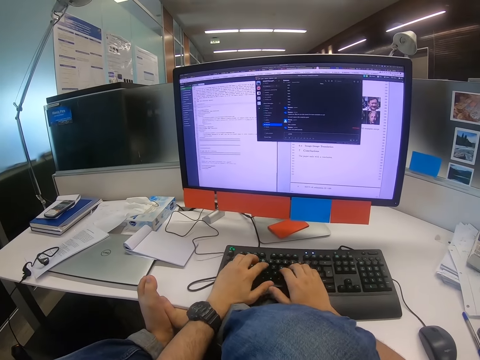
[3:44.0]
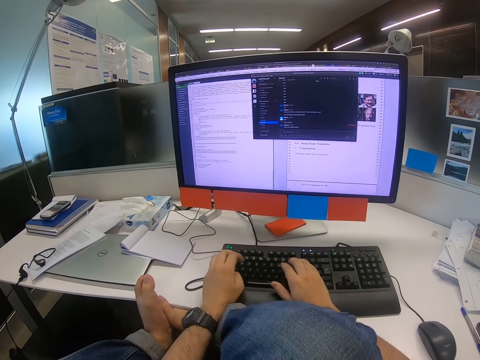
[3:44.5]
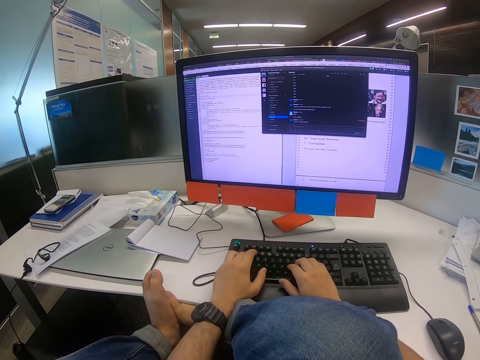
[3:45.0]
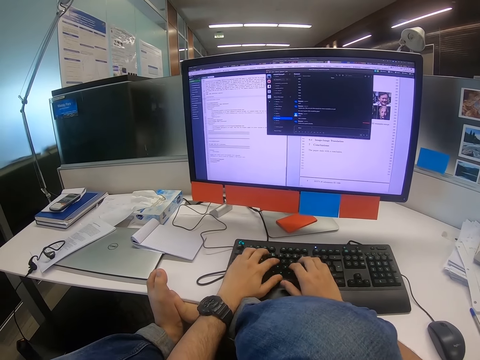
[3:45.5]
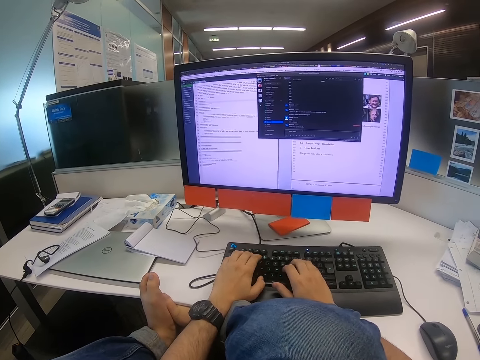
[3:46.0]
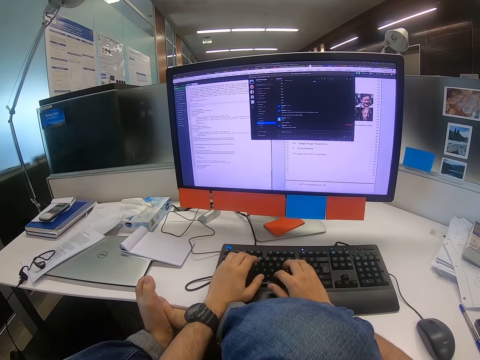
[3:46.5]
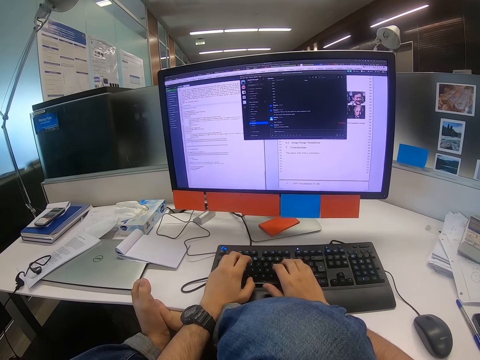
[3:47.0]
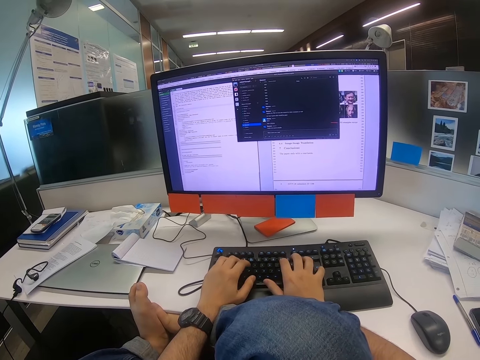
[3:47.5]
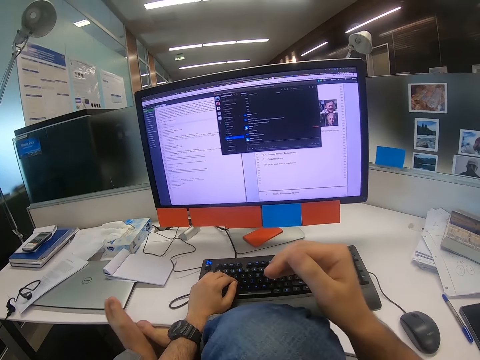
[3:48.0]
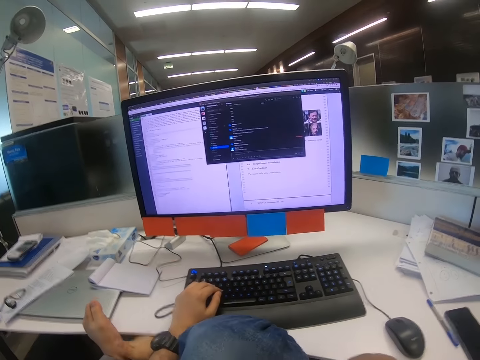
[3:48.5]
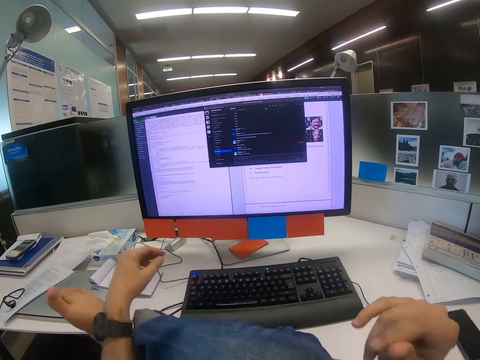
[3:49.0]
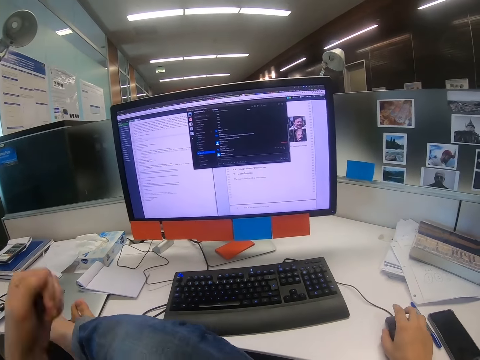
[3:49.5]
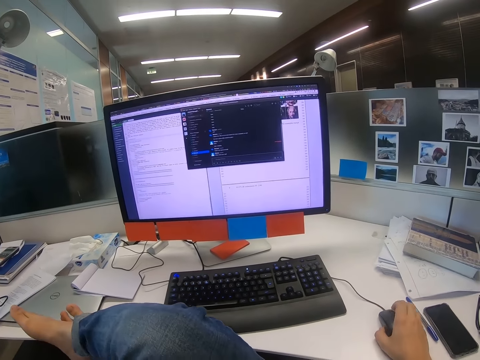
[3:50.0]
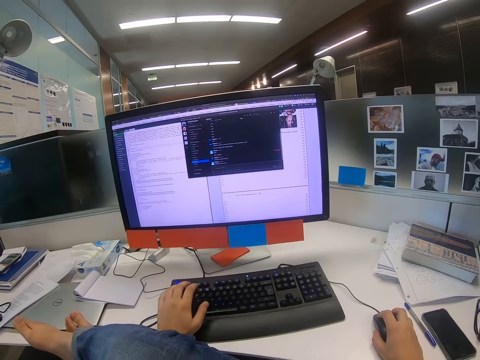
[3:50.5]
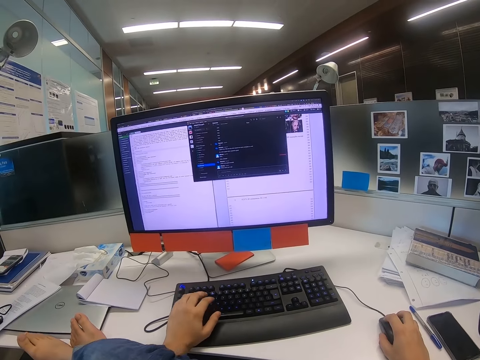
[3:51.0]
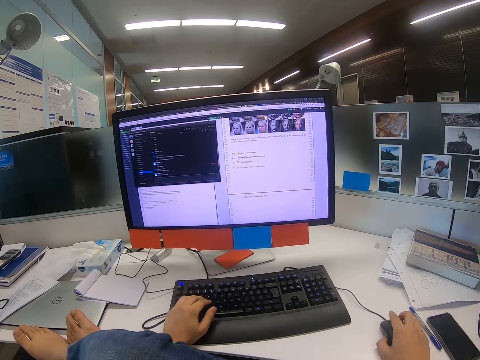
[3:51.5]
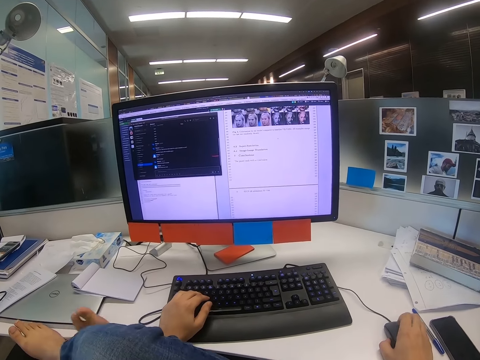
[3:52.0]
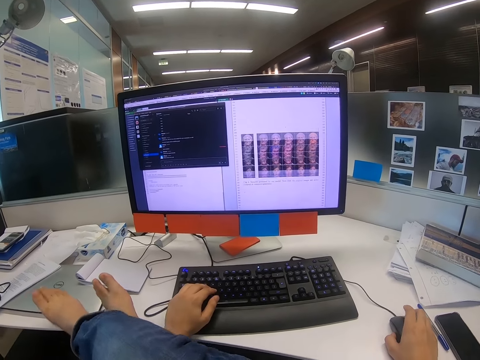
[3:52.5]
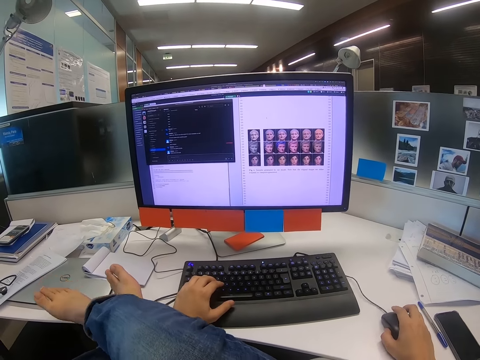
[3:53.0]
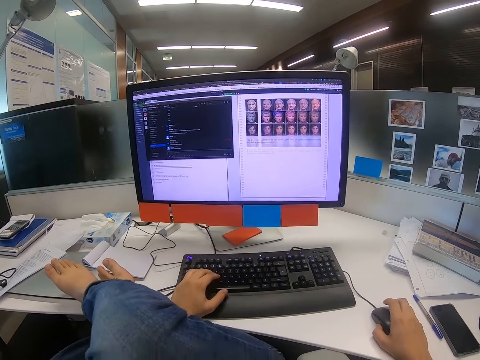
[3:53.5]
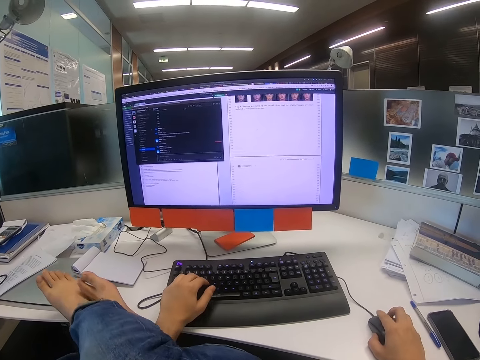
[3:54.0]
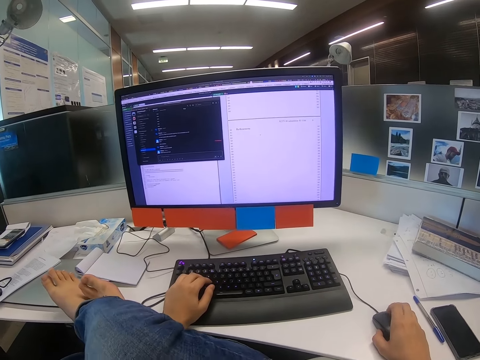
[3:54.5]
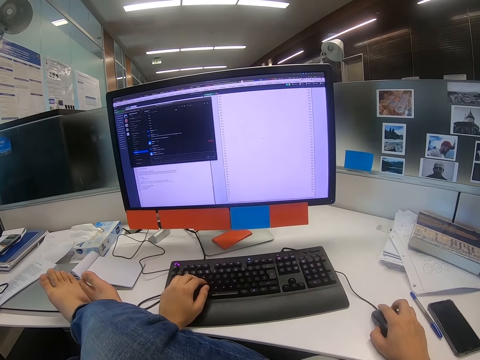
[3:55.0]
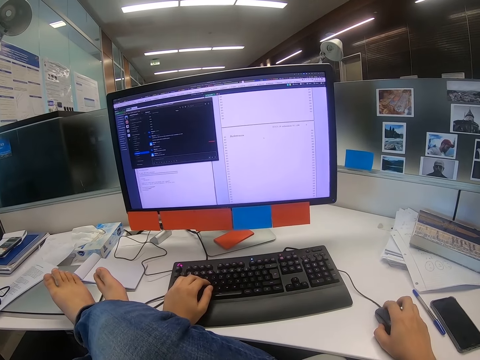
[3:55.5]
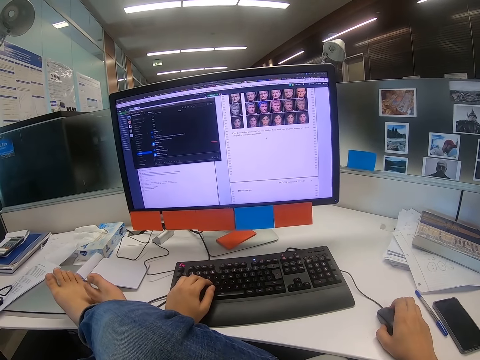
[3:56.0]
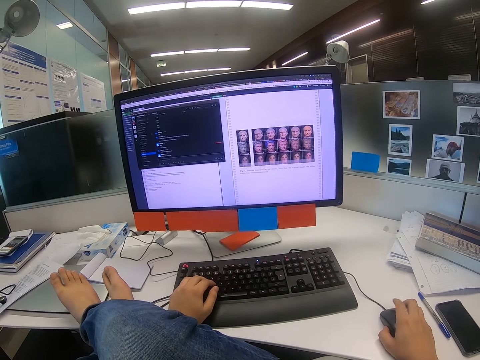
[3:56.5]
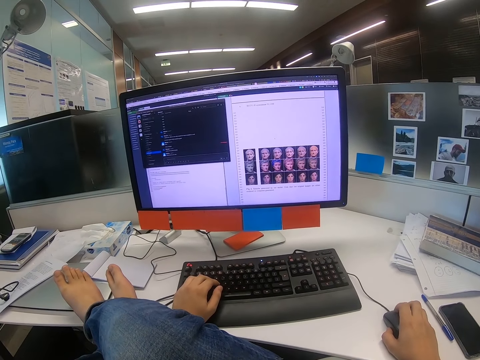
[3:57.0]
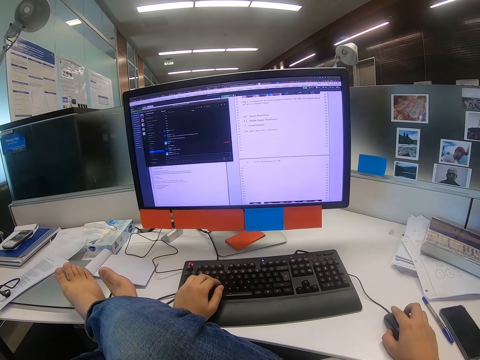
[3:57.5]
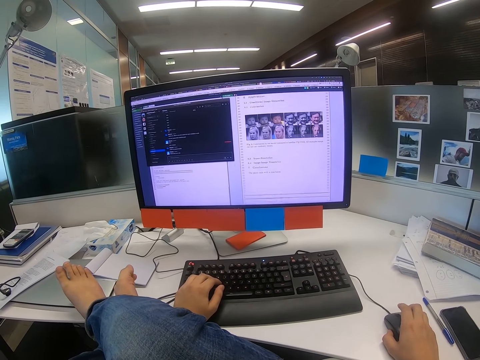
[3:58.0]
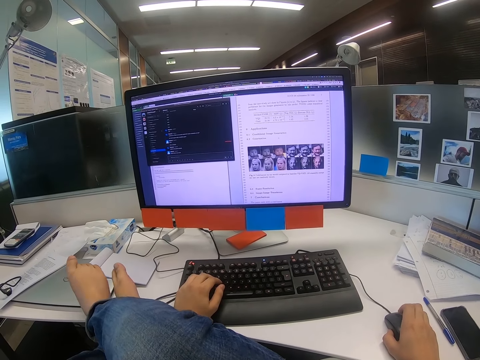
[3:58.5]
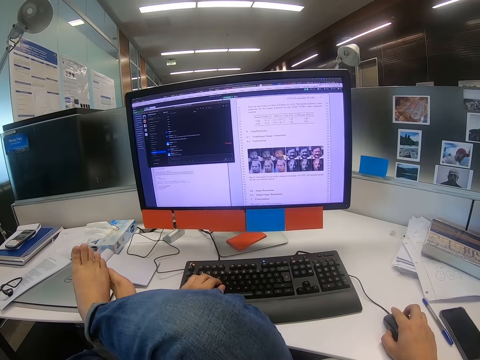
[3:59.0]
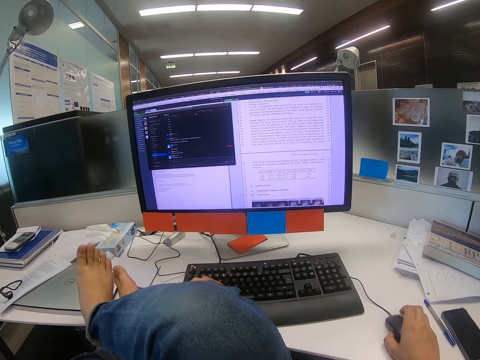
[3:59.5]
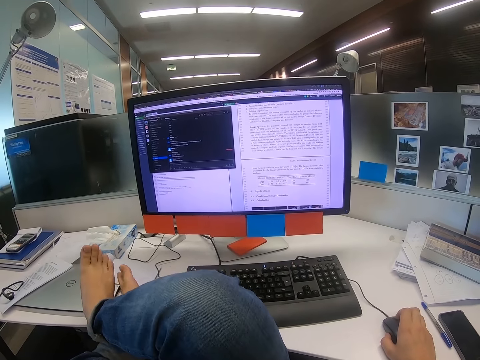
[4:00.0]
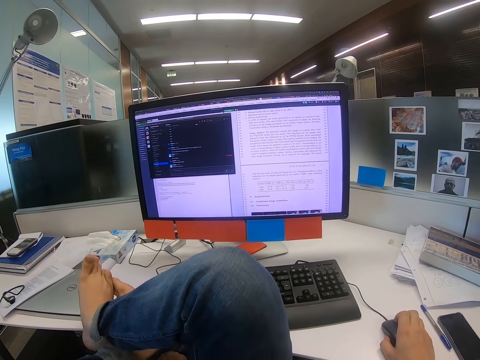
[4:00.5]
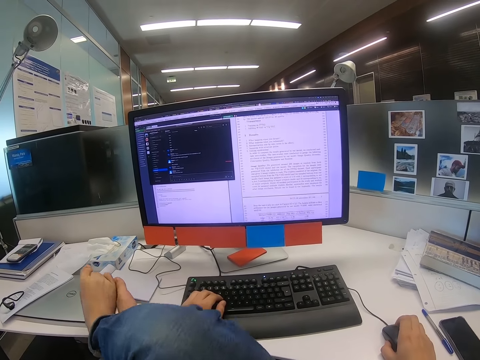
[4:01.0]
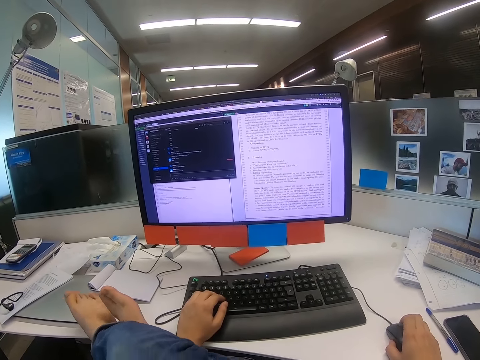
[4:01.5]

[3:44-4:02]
The camera wearer types on the keyboard with both hands. He moves his right hand up. He moves his left hand up. He moves the mouse with his right hand. He presses a button on the keyboard with his left hand. He moves the mouse with his right hand. He moves his legs. He scrolls the scroll wheel with the right hand. He moves his toe fingers.

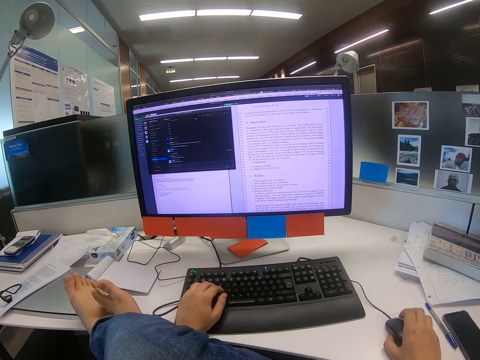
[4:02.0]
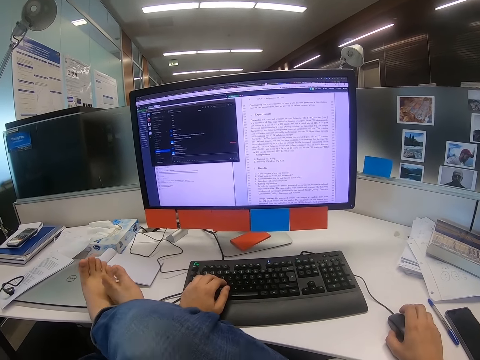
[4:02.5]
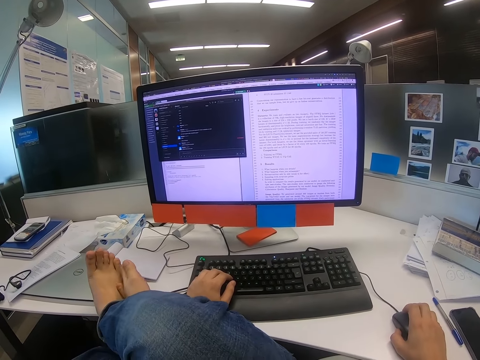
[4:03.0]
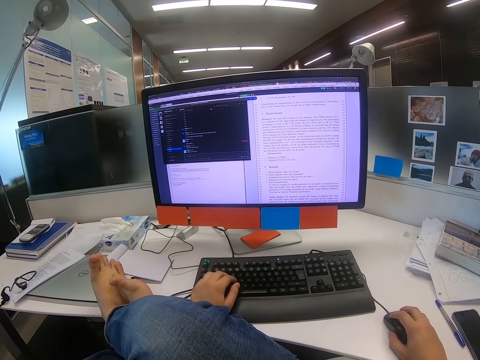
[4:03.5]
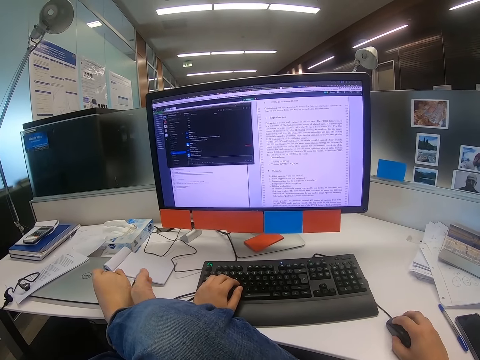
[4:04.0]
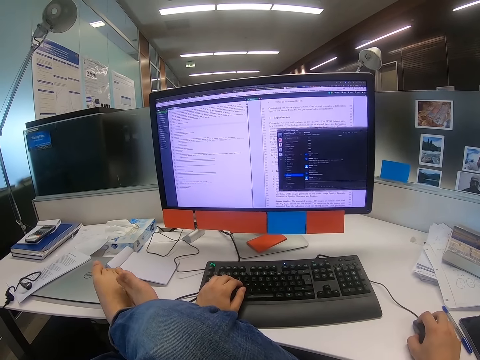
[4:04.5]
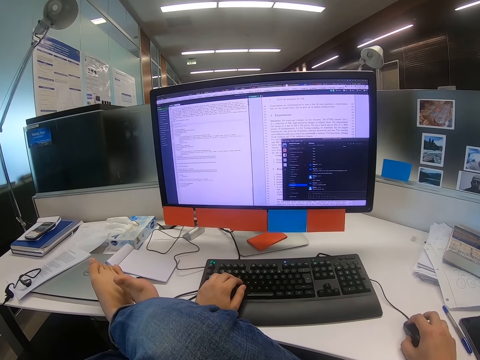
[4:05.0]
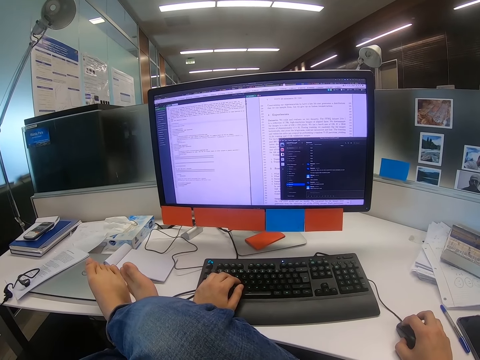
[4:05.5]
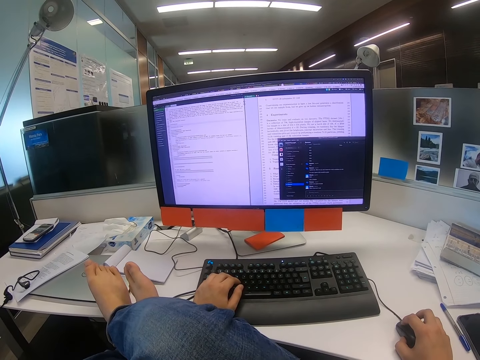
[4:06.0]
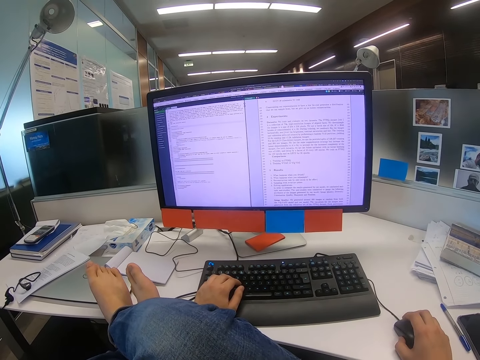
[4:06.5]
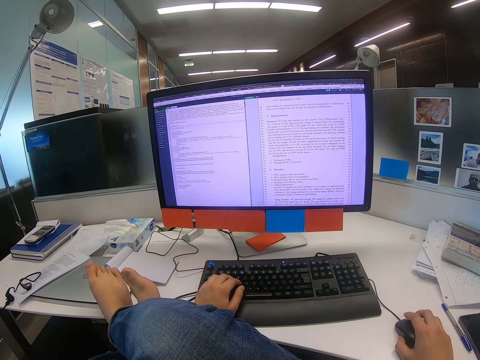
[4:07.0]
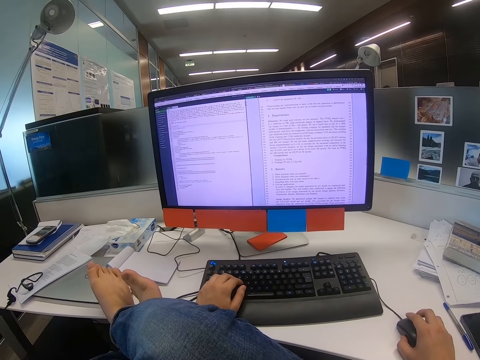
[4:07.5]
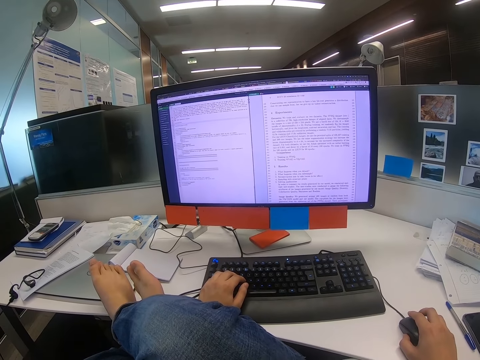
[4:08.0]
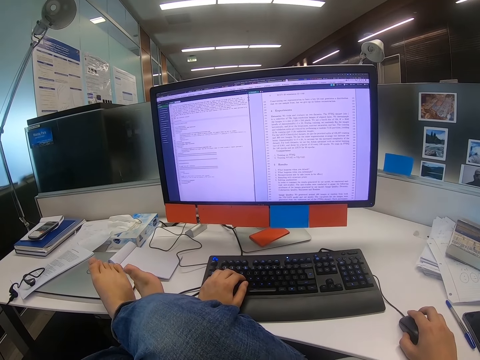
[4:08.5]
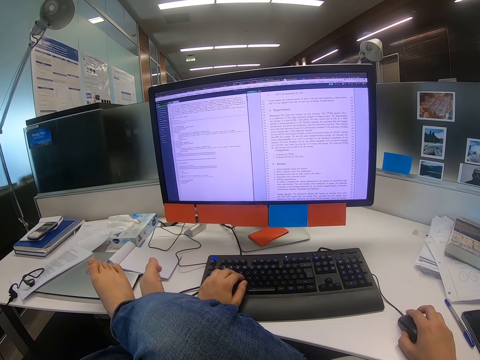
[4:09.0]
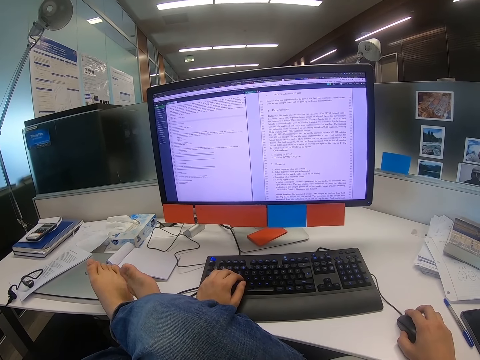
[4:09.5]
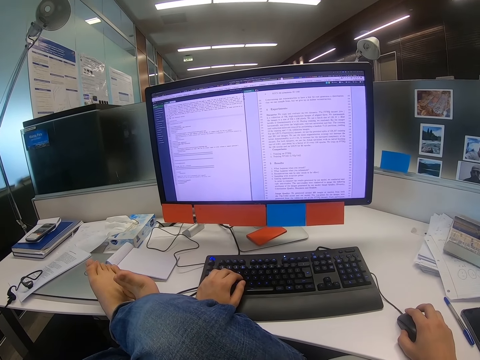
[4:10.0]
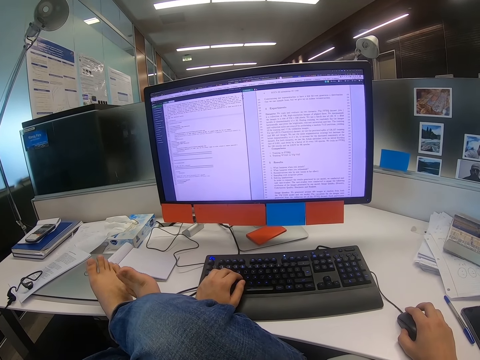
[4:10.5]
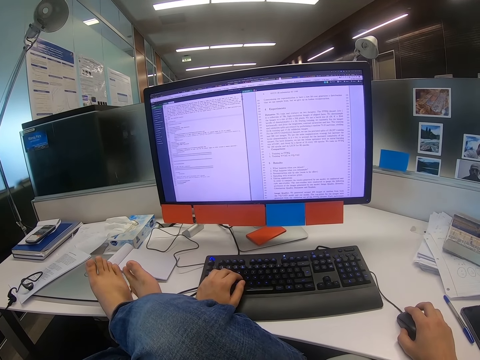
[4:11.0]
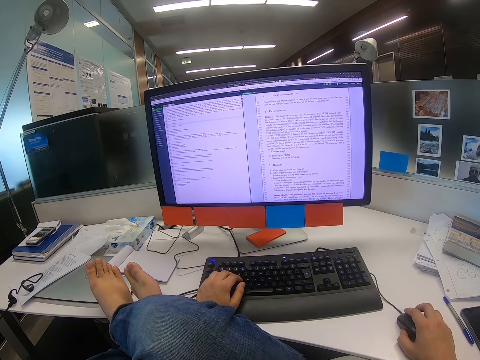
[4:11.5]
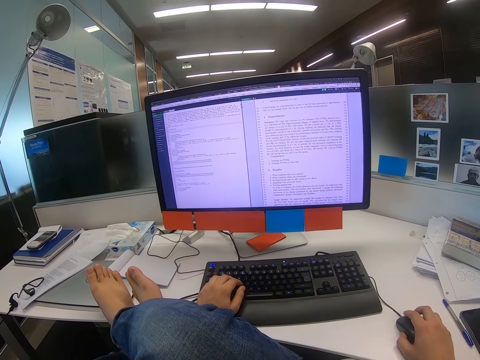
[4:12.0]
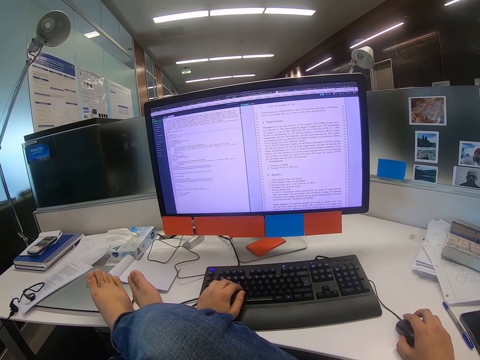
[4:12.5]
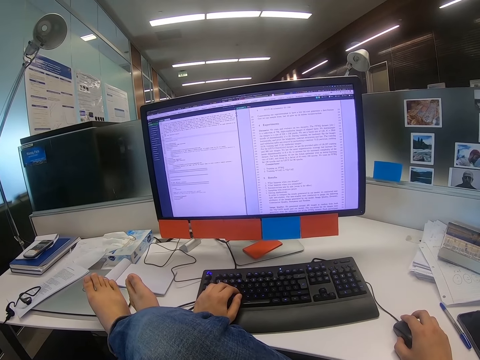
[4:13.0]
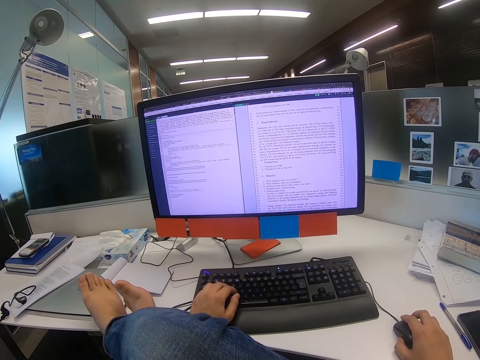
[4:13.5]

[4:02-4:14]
The camera wearer scrolls the scroll wheel with the right hand.
